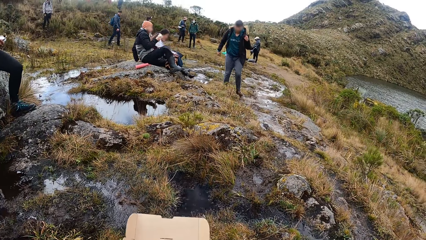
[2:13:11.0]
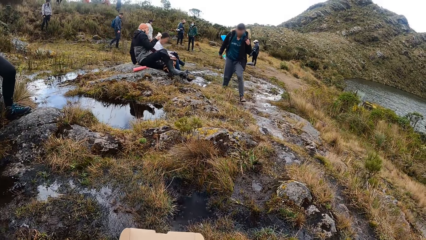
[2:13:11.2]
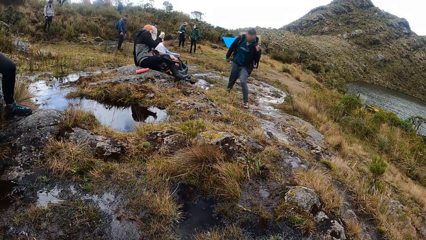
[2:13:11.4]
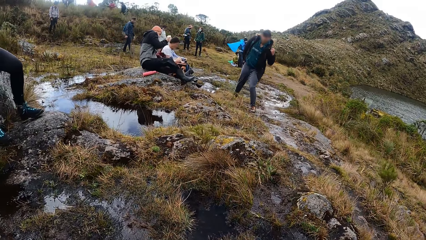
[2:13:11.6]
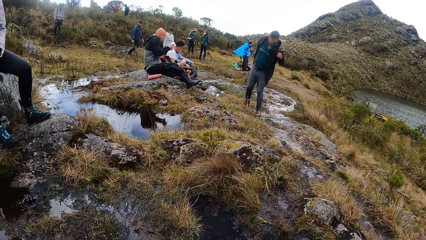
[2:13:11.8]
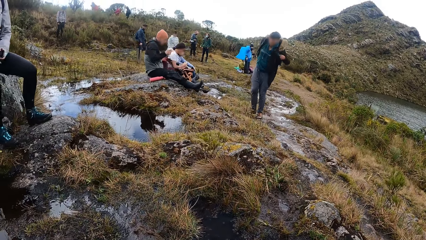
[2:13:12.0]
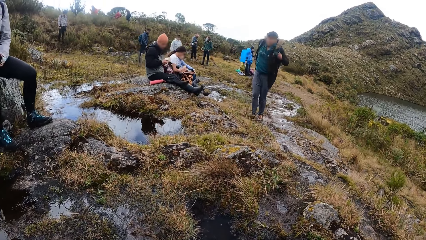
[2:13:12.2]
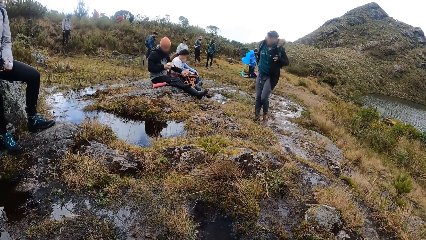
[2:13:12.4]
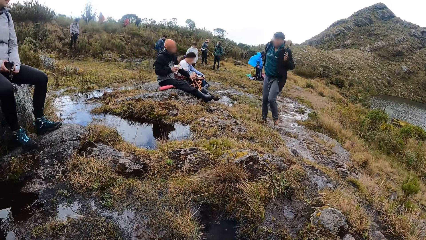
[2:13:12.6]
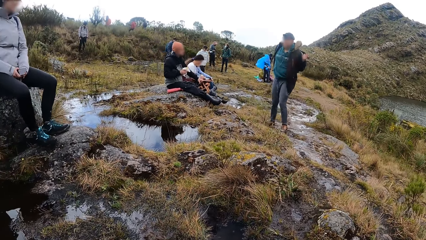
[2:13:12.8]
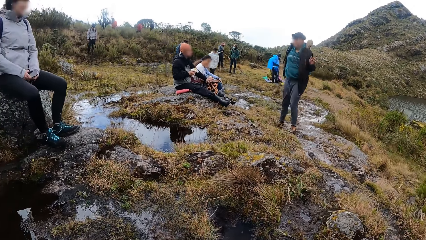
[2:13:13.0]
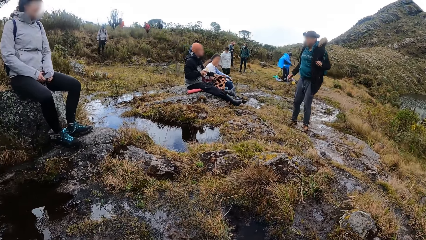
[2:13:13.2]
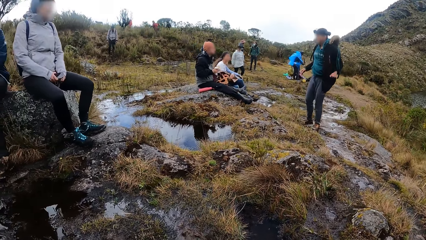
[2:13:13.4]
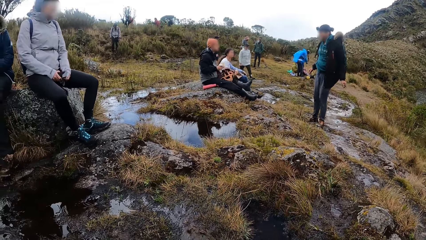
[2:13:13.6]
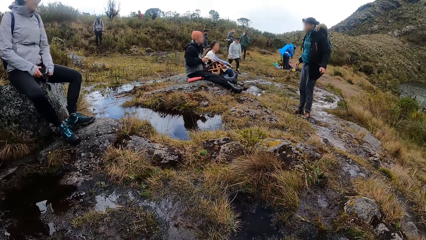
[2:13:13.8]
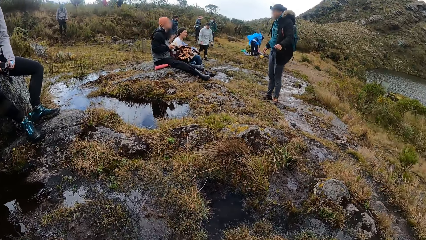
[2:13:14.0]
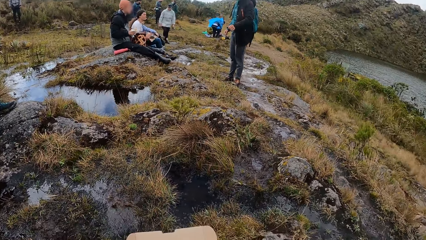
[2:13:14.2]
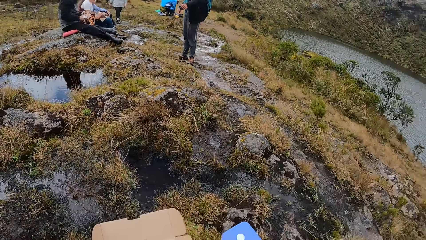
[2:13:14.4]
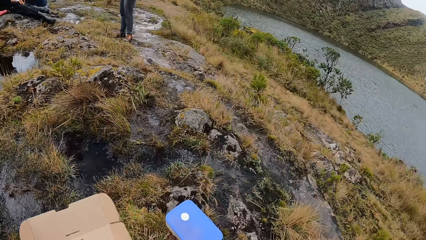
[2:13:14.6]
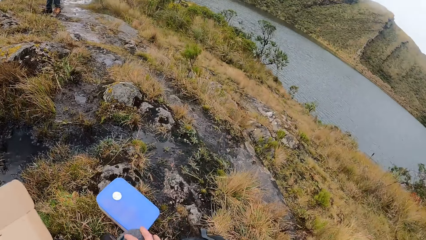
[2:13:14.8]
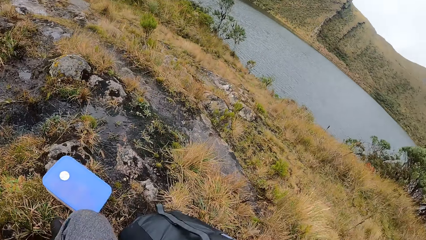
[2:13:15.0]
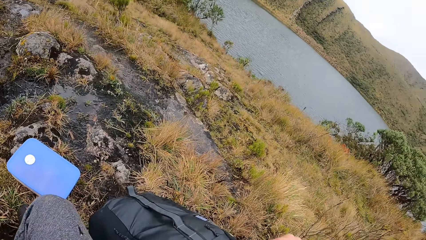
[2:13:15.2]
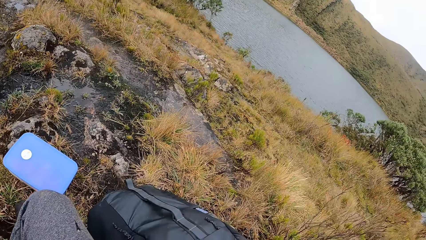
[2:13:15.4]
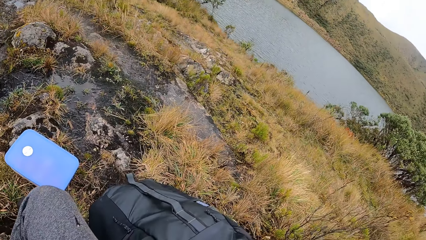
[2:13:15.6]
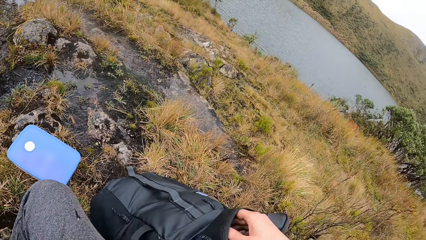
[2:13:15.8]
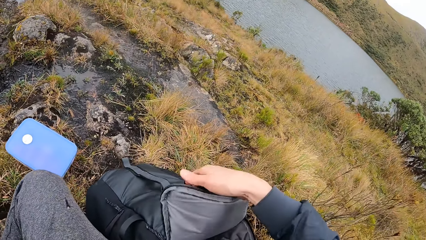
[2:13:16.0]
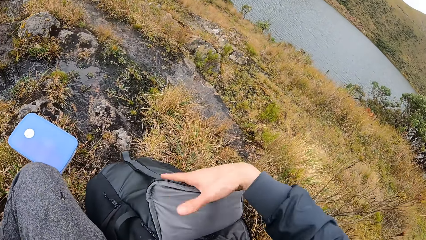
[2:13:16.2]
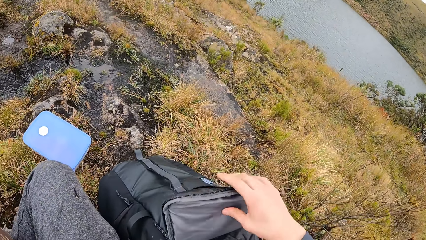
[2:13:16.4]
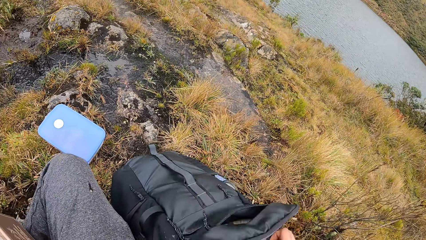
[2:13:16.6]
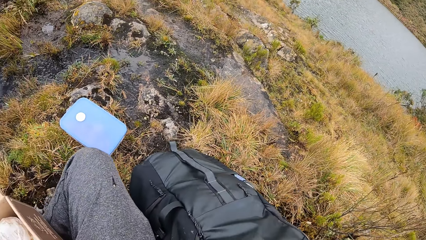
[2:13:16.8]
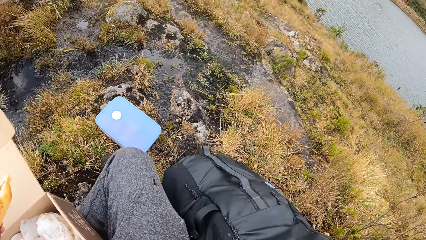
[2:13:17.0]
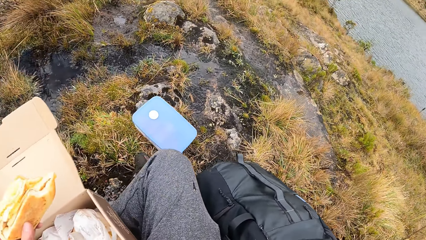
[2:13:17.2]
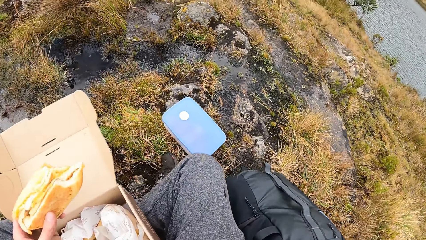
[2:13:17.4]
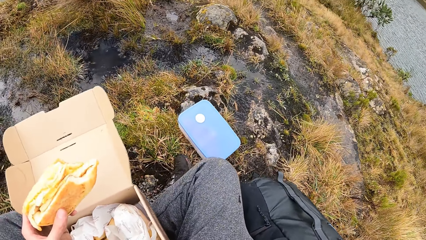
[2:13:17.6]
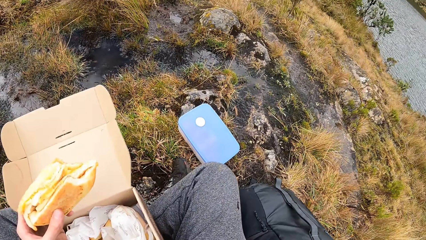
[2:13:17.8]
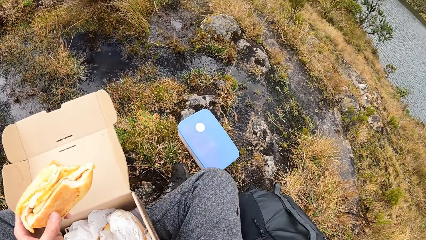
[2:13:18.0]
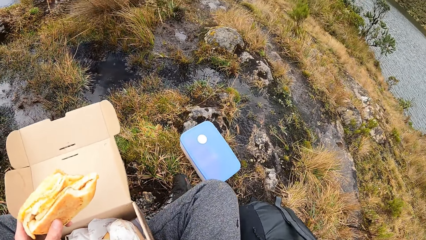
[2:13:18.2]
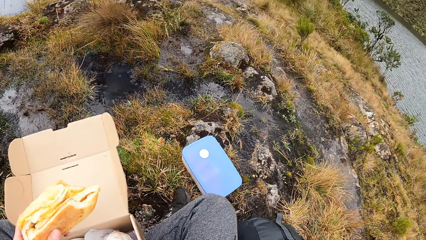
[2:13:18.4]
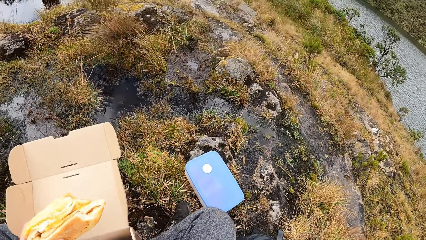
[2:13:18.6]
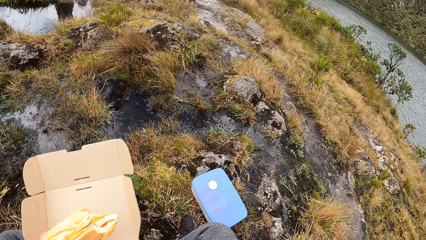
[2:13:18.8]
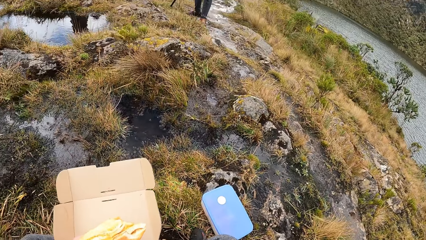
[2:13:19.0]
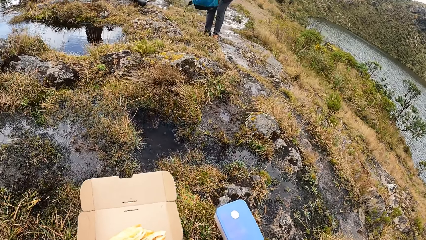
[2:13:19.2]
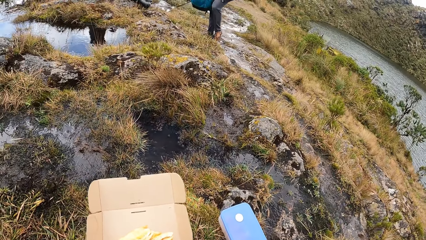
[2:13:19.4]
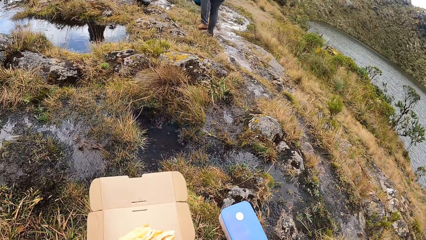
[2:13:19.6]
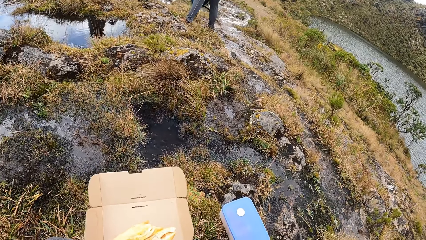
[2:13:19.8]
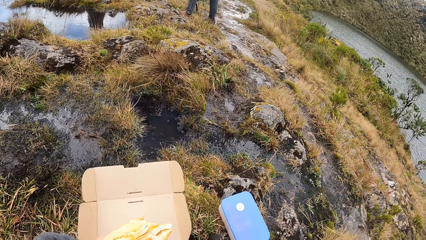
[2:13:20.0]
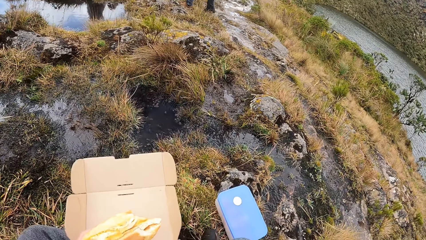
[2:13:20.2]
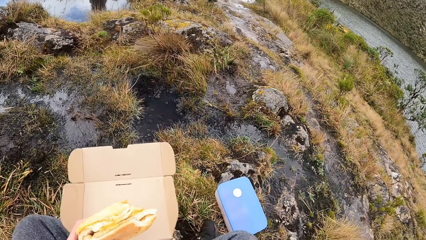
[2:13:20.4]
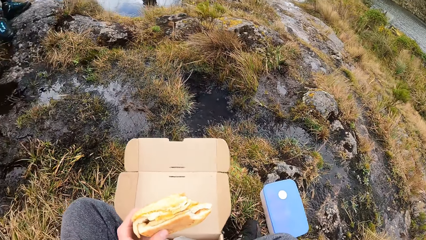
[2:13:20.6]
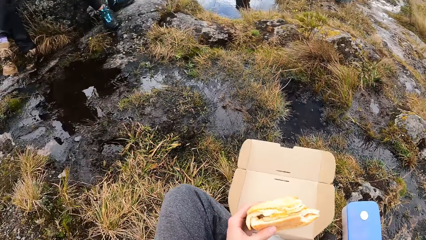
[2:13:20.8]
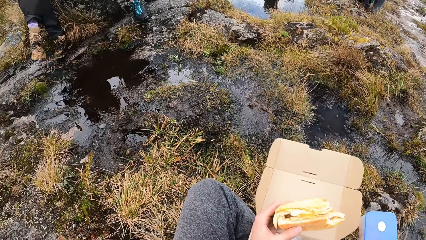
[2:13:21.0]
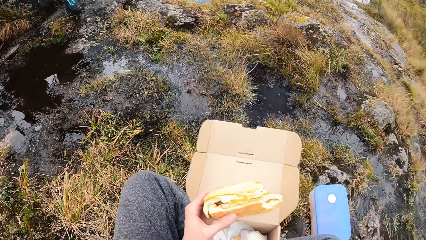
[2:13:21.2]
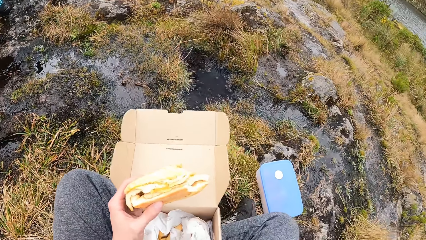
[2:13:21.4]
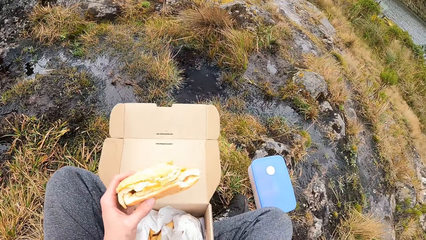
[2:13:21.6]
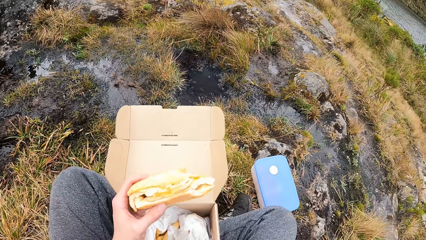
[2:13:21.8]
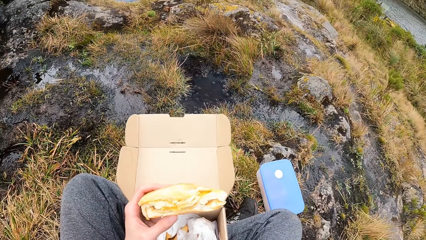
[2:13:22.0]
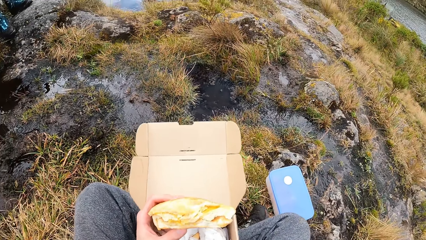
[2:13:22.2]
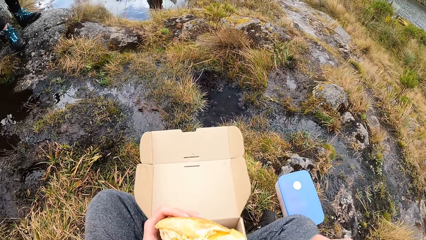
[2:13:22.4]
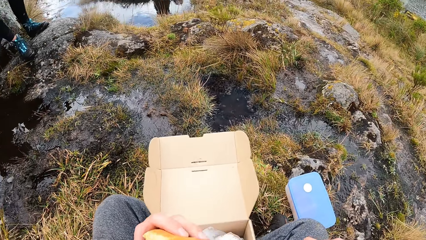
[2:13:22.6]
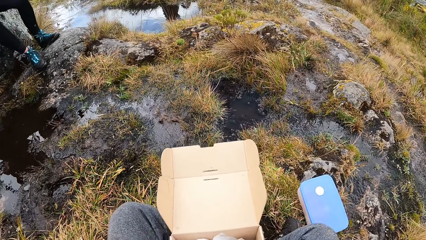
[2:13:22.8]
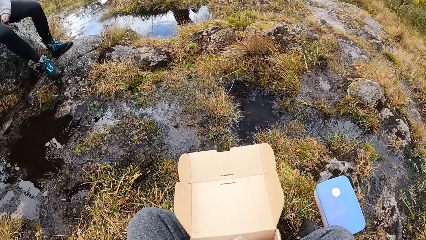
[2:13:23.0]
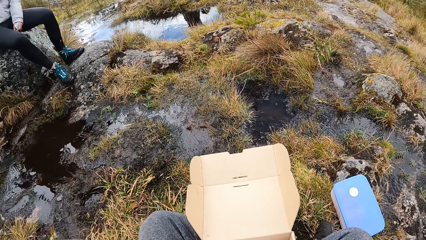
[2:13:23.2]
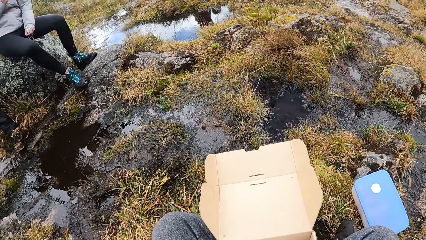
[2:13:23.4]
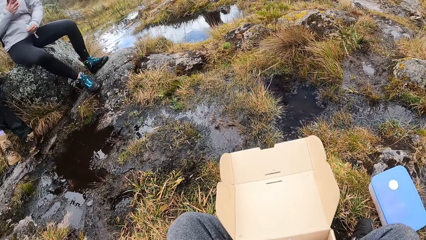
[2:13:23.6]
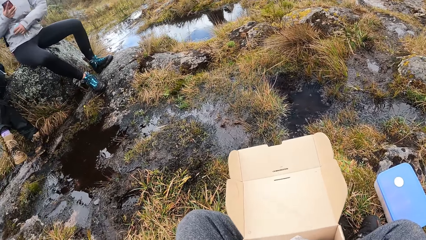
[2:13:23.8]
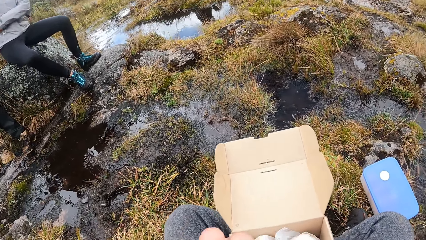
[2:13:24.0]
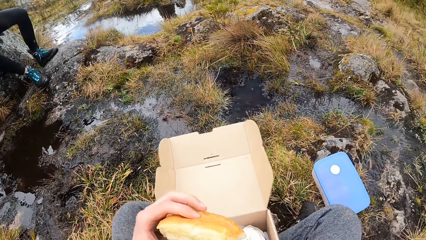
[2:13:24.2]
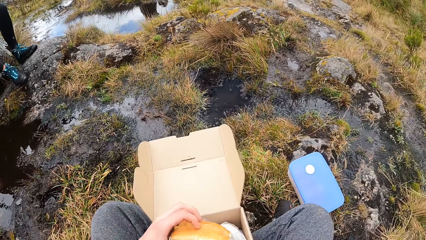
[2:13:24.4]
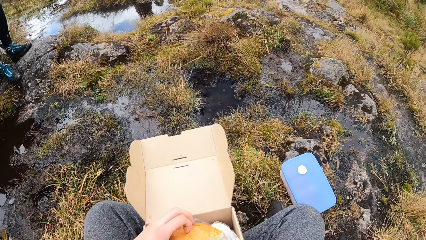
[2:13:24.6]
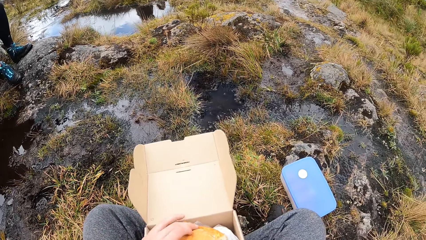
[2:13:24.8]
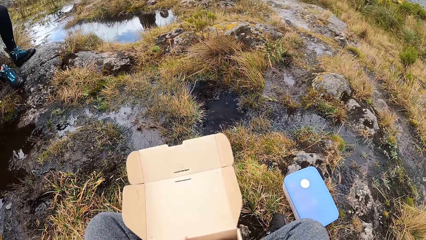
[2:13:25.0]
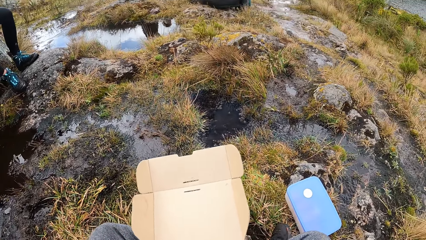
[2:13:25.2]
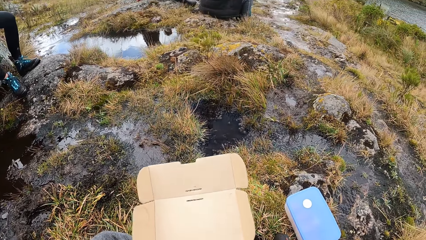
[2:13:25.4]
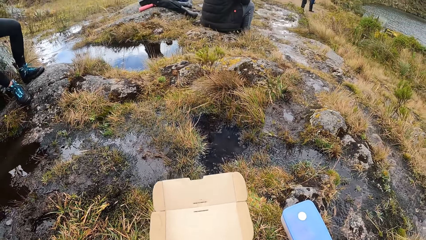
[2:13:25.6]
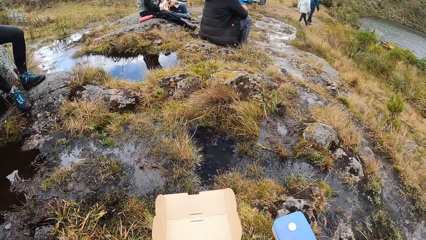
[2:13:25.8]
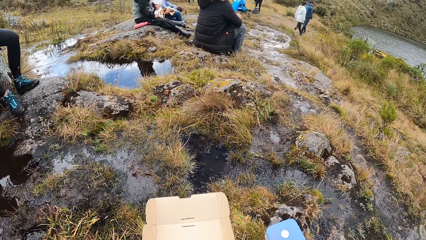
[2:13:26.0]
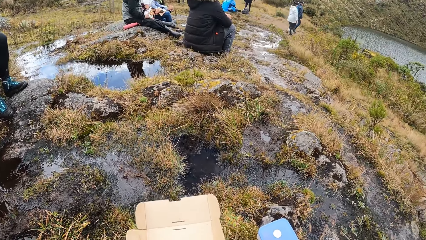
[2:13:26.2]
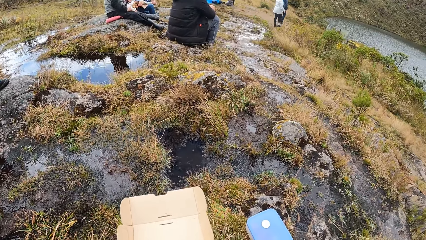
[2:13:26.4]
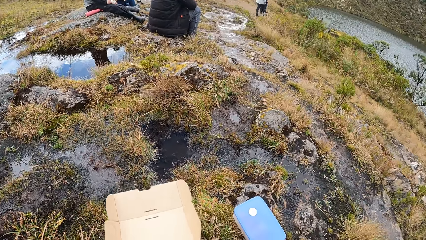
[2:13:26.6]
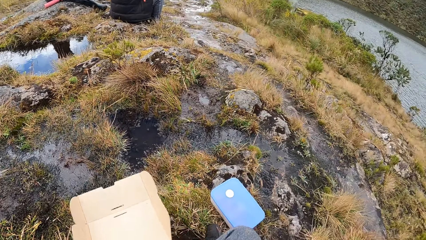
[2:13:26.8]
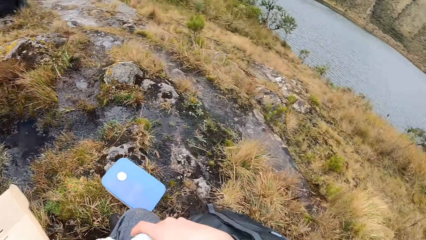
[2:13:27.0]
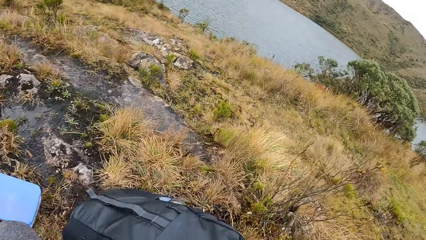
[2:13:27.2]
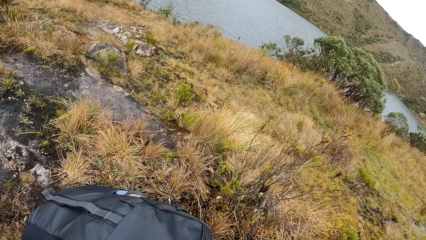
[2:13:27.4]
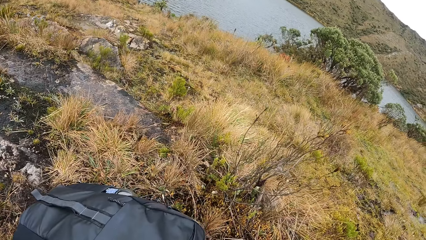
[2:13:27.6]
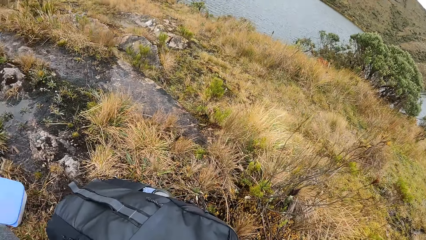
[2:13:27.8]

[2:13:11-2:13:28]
A man interacts with another man. The other man pulls a bag with his left hand. The other man opens the bag on his lap with his right hand. The camera wearer drops the pastry in the carton with his left hand.
